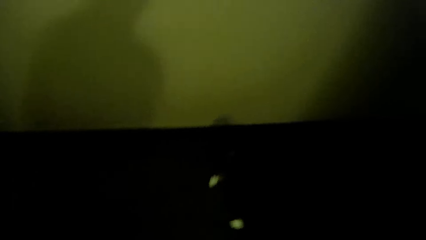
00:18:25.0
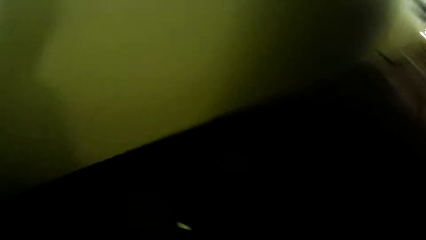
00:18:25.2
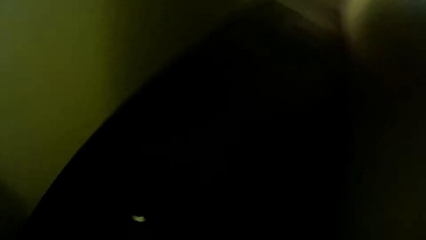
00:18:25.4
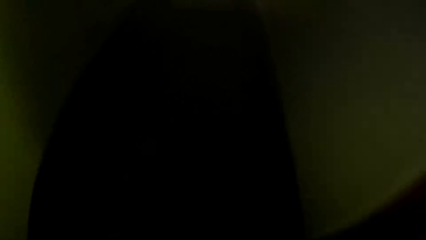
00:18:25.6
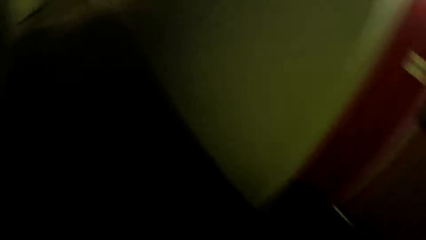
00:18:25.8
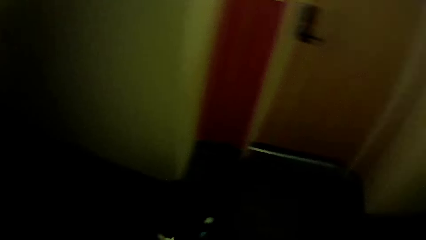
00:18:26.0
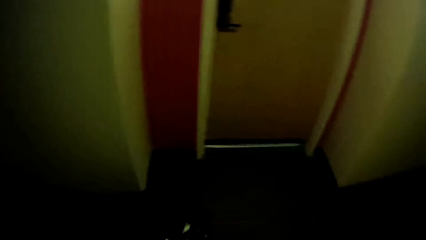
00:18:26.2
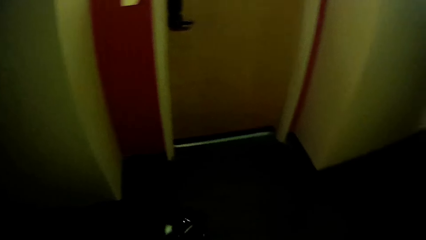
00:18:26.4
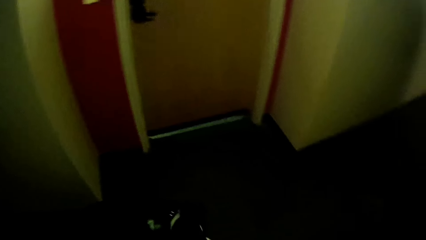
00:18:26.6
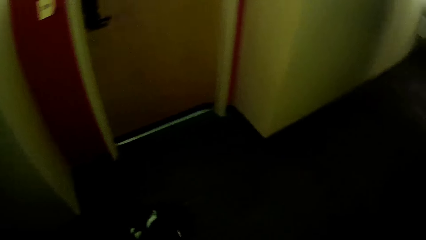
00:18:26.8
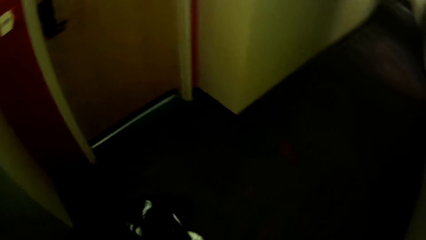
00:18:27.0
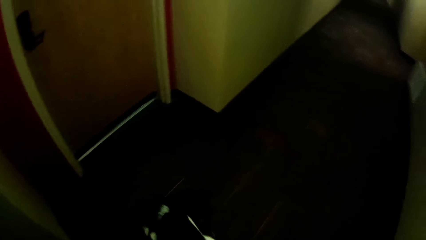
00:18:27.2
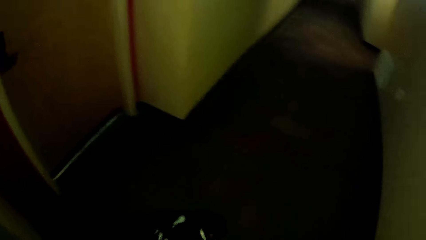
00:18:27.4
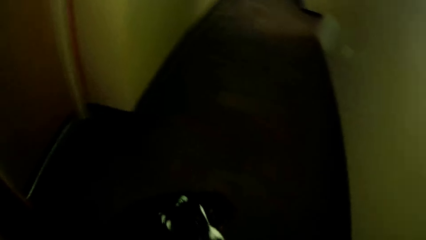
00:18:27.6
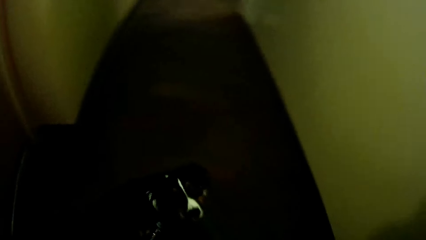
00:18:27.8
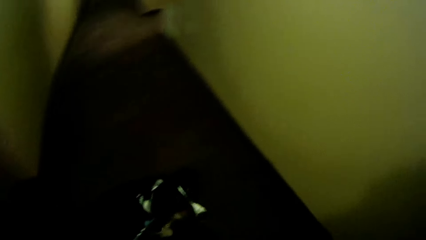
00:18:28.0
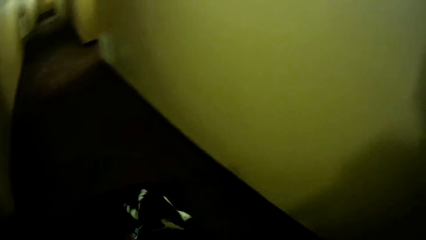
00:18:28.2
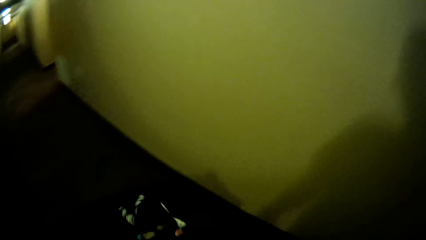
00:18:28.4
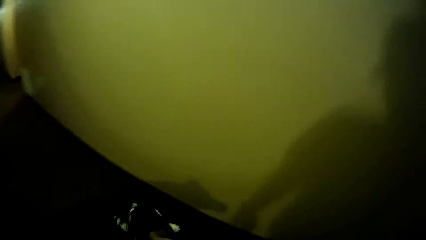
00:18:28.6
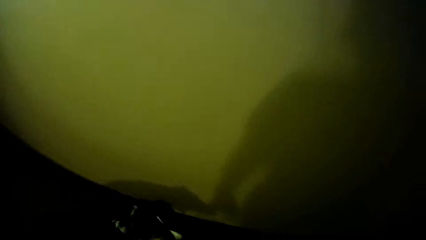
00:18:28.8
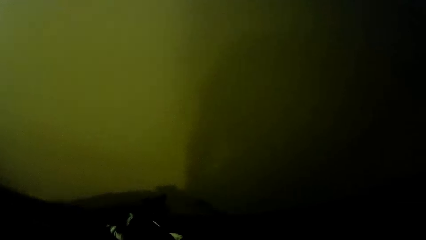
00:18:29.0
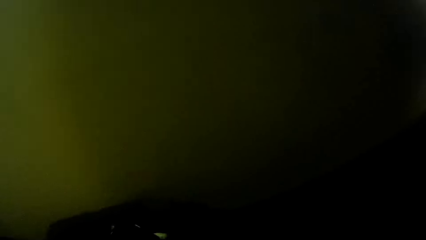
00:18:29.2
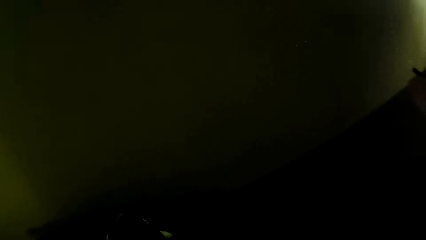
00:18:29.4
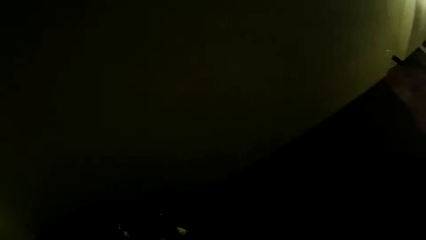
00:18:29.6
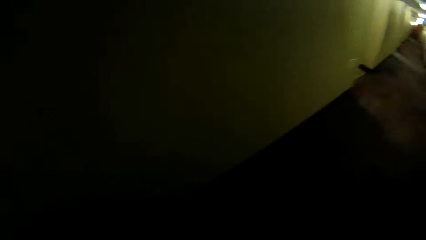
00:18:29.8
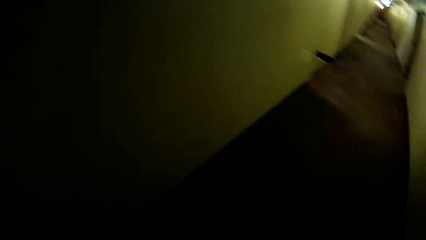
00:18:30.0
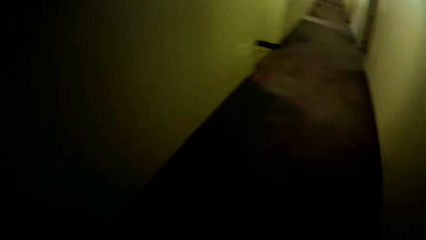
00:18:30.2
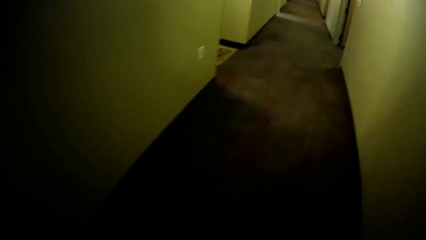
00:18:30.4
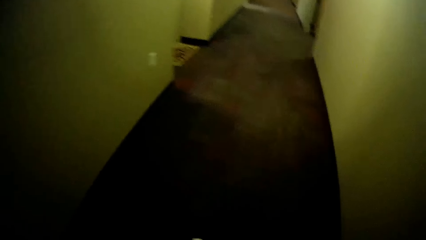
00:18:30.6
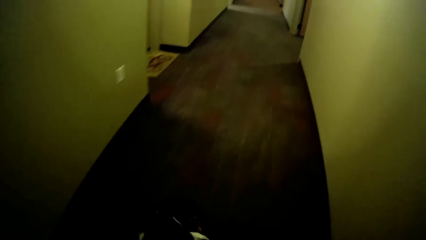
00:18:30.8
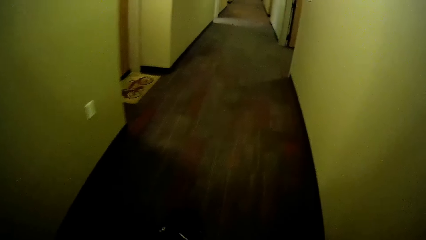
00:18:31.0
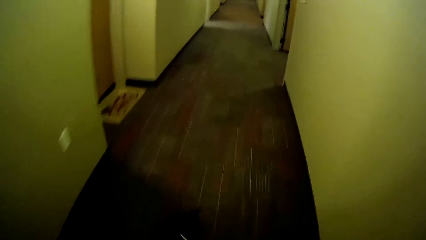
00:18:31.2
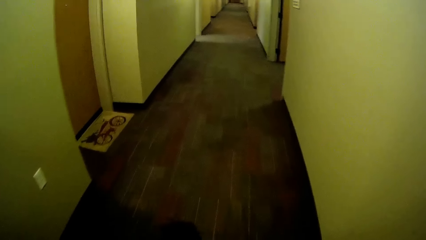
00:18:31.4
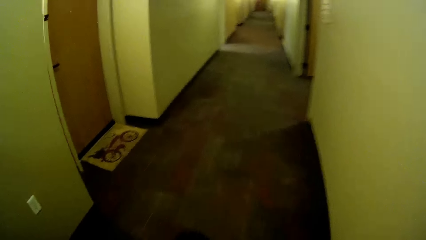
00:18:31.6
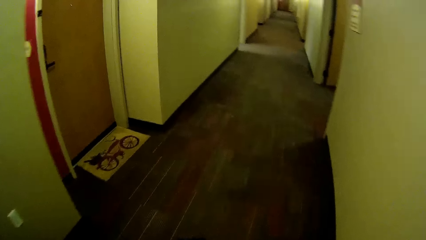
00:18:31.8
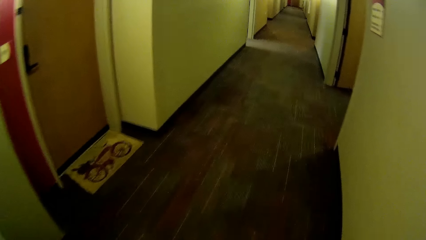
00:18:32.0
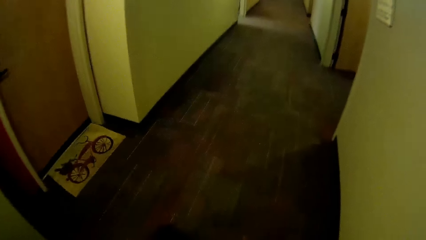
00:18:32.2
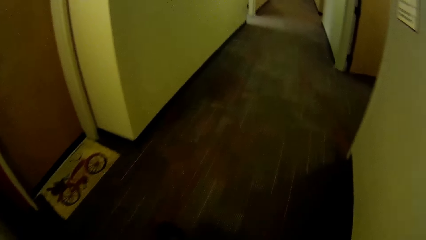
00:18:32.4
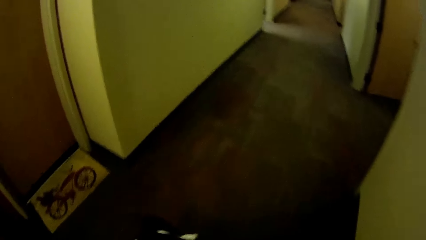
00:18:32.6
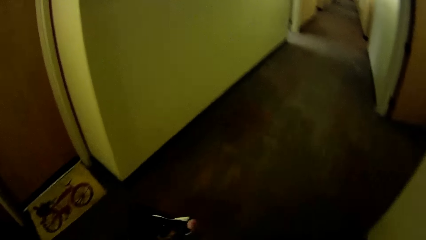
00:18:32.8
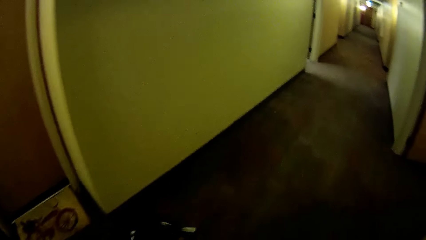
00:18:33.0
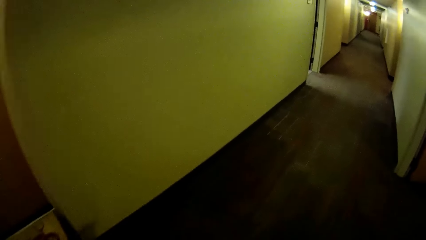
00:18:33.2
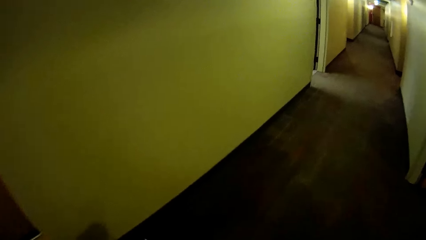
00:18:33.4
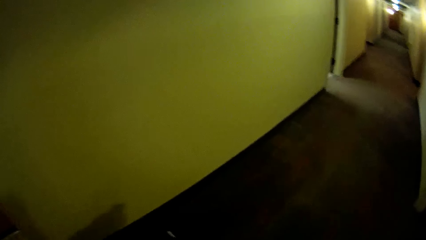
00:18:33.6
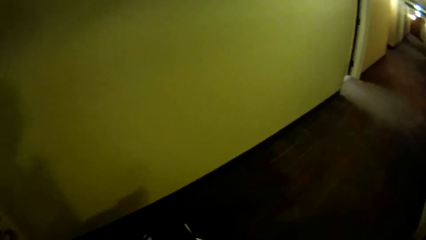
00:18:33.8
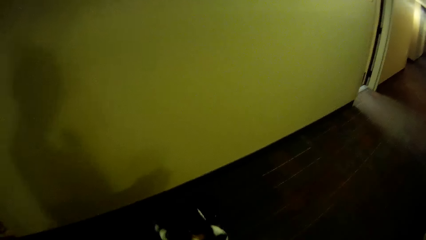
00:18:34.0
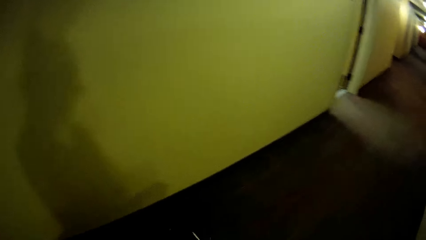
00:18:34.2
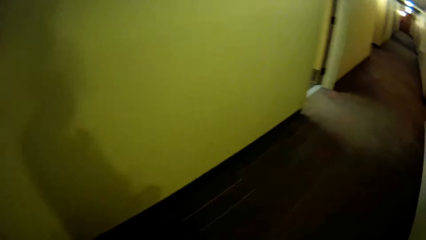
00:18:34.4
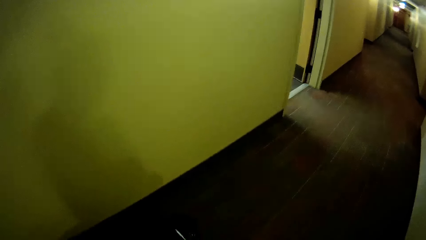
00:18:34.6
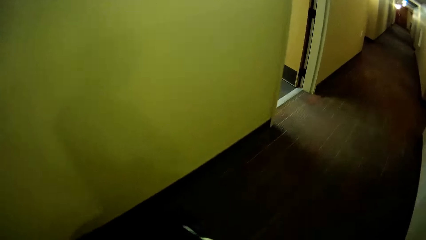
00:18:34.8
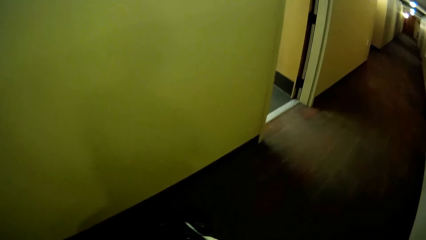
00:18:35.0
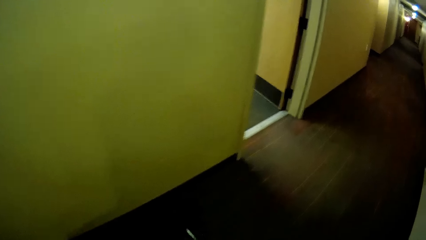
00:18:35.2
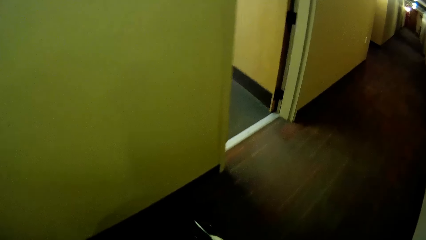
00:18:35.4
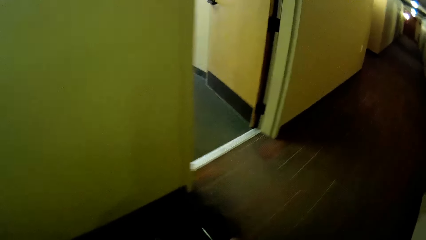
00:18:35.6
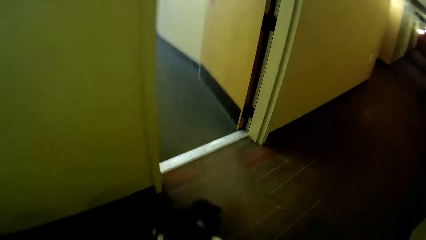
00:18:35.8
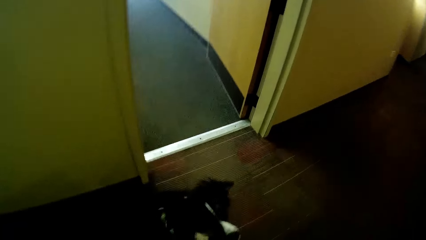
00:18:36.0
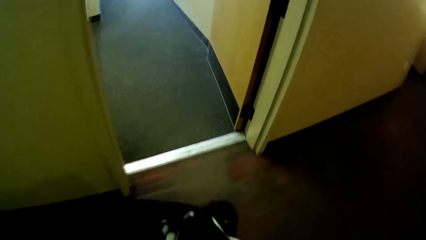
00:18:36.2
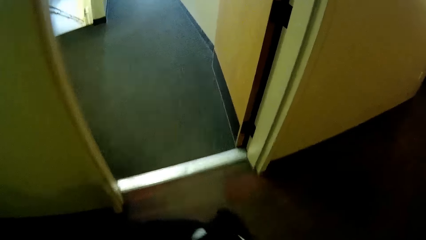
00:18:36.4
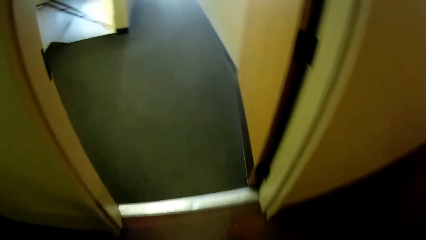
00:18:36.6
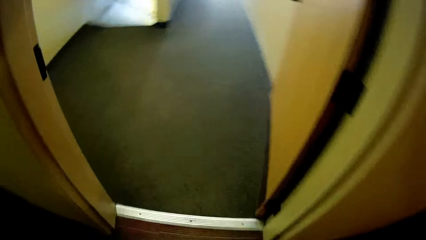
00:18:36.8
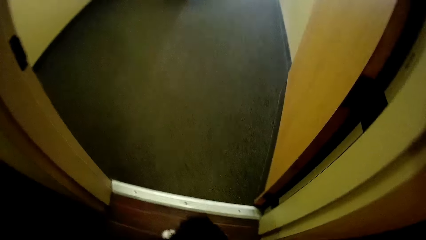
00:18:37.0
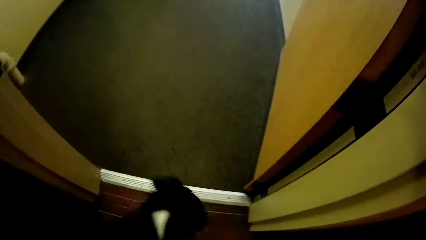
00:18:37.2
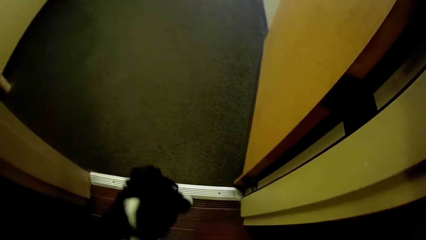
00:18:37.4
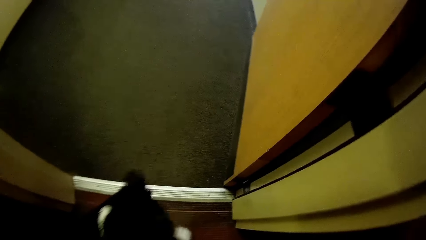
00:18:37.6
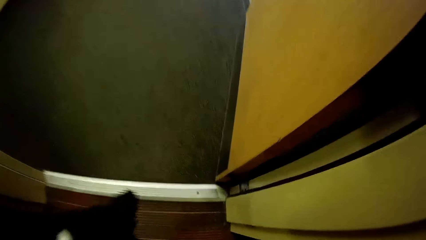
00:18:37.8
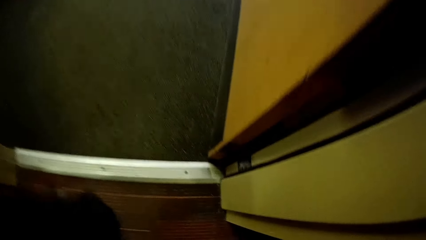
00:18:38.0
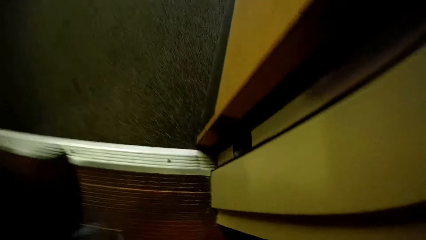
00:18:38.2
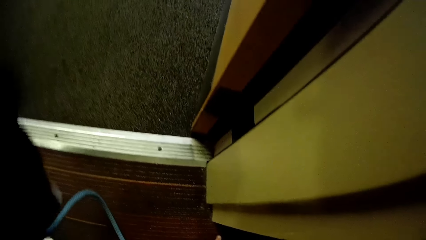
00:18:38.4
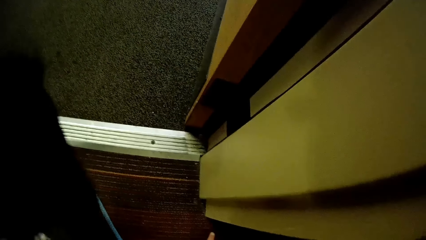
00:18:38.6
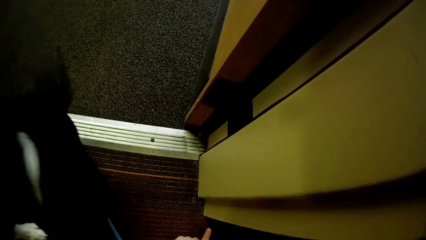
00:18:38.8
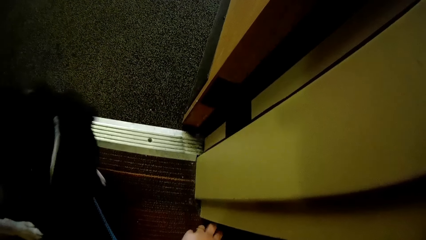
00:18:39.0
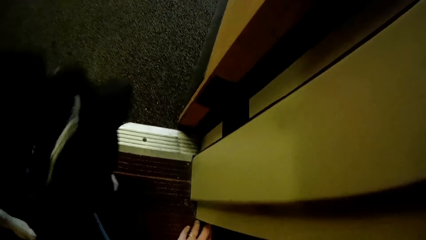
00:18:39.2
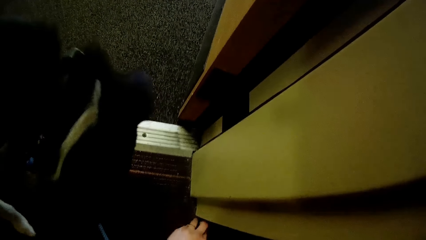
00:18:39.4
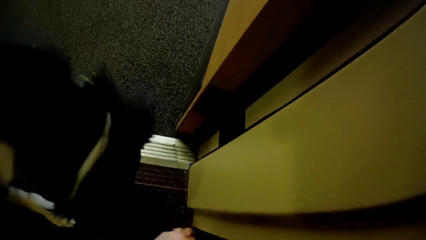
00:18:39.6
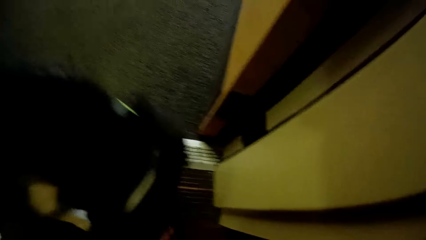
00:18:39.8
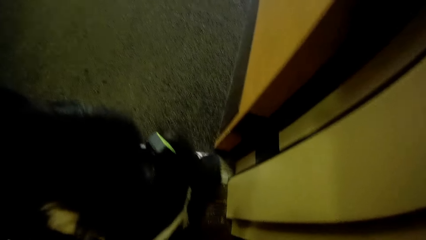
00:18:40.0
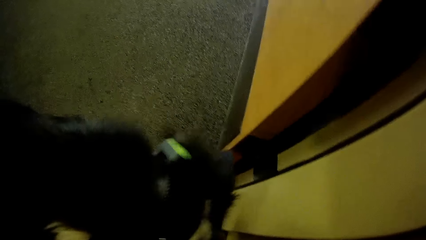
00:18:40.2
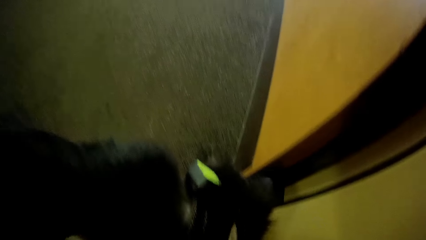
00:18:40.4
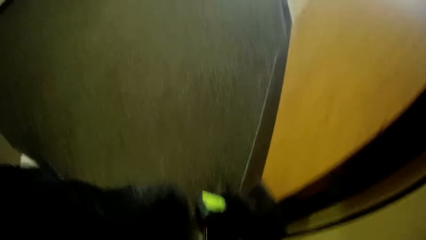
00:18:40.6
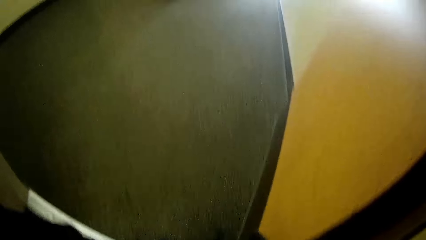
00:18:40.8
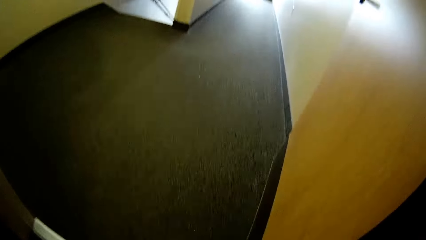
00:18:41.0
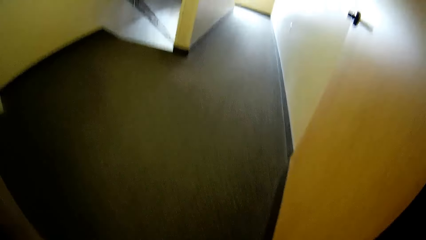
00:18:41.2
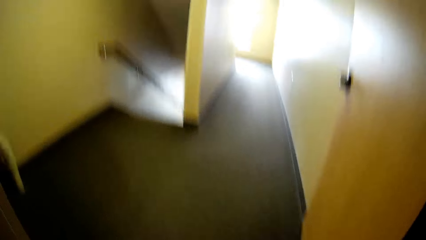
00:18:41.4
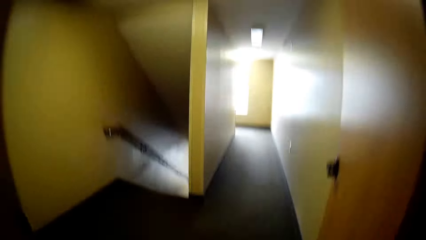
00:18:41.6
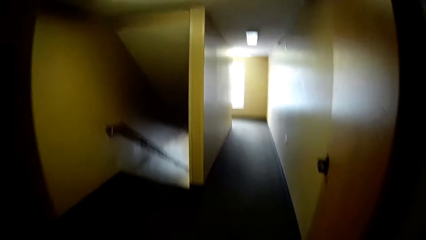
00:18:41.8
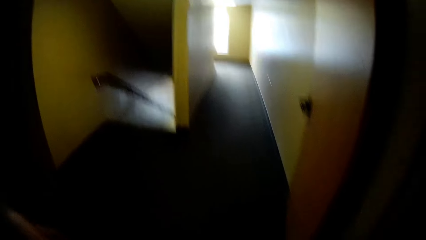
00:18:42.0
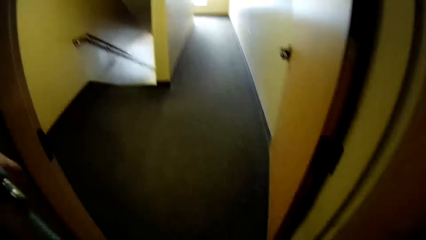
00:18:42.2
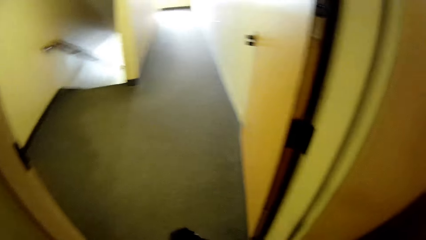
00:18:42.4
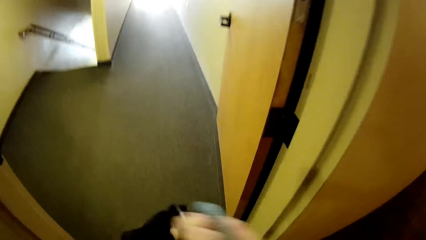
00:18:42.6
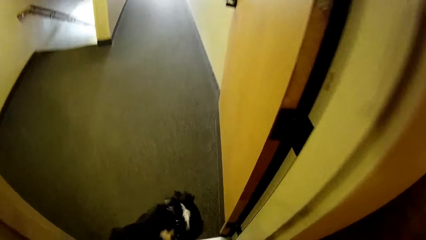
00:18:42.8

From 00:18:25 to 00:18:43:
The camera wearer walks along a corridor with the black dog. She touches the floor with her left hand.
